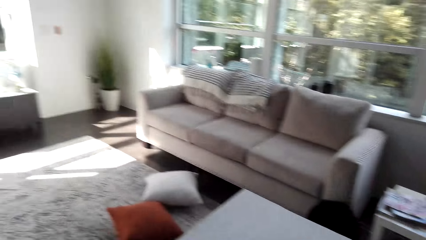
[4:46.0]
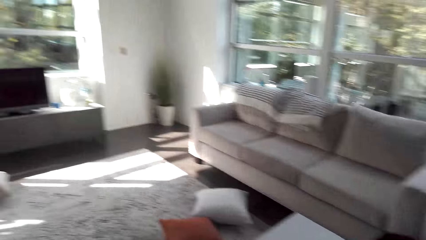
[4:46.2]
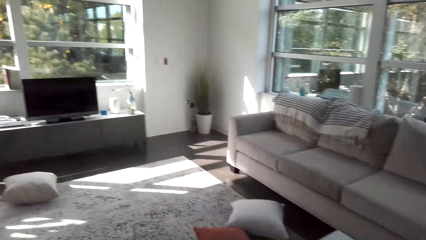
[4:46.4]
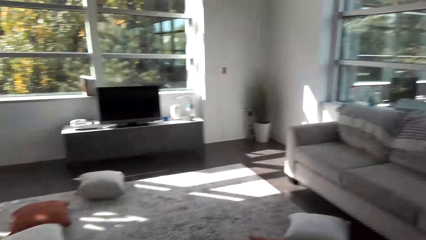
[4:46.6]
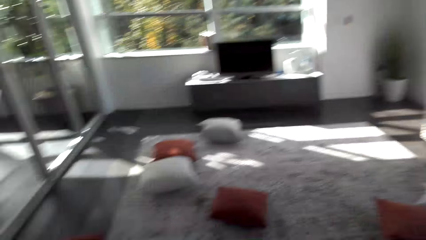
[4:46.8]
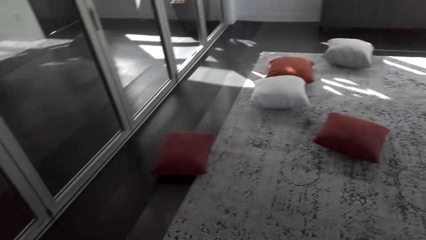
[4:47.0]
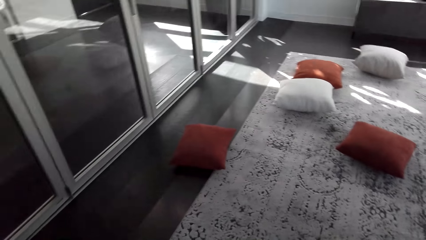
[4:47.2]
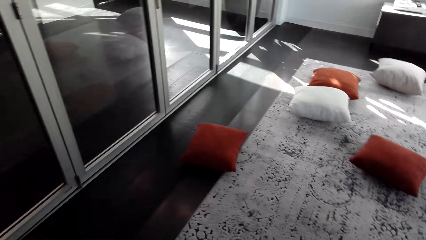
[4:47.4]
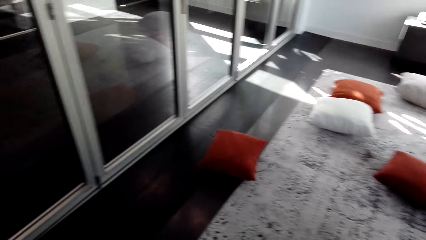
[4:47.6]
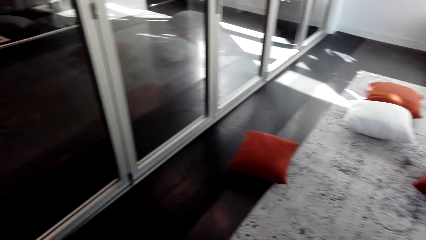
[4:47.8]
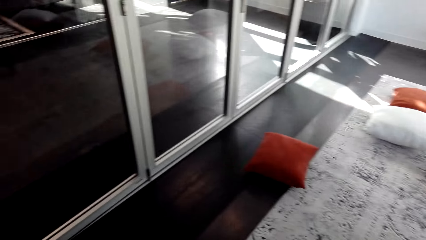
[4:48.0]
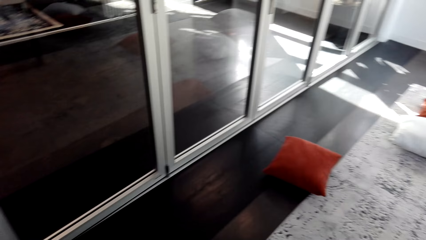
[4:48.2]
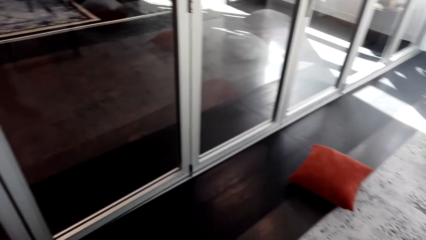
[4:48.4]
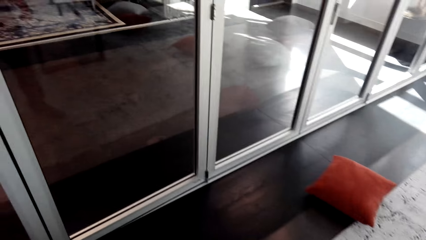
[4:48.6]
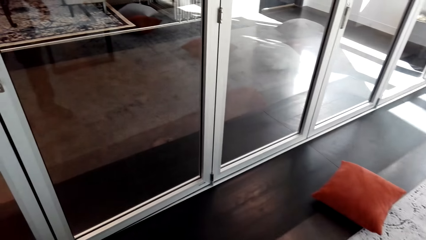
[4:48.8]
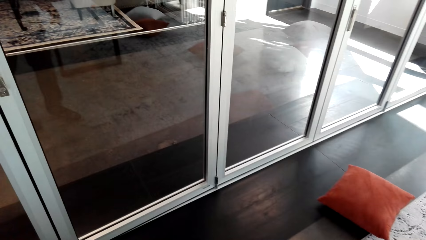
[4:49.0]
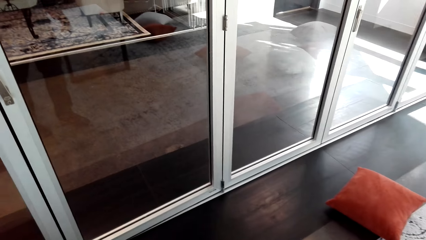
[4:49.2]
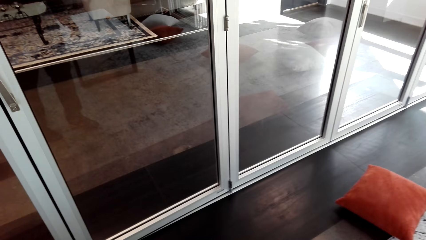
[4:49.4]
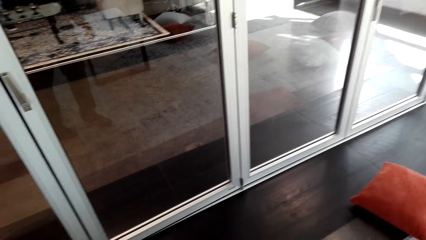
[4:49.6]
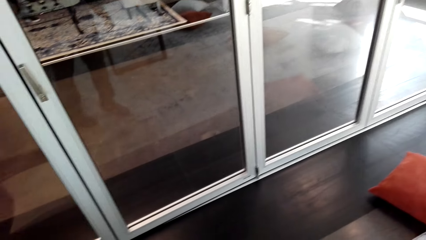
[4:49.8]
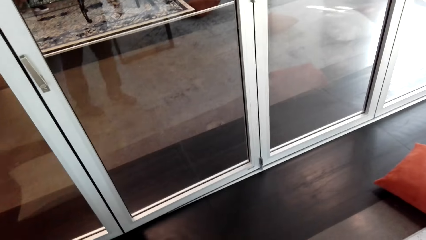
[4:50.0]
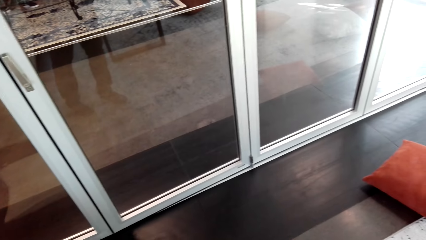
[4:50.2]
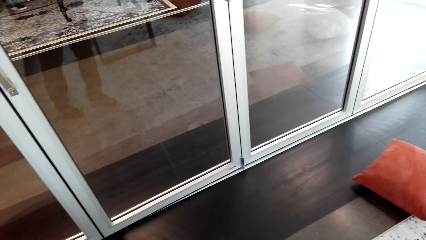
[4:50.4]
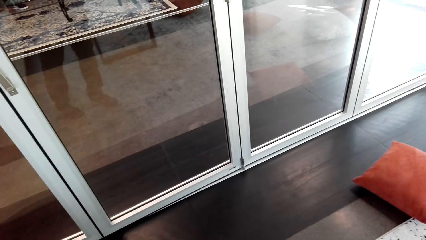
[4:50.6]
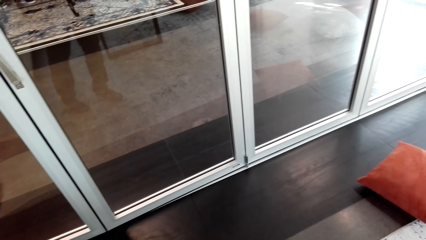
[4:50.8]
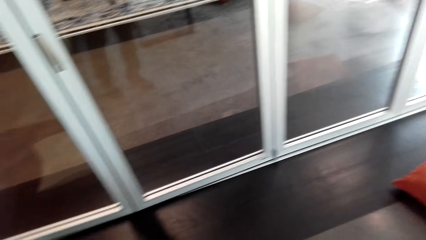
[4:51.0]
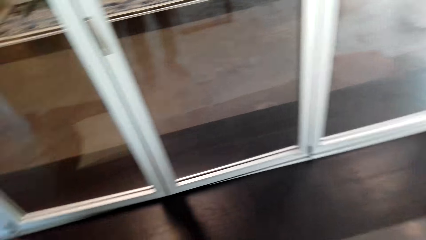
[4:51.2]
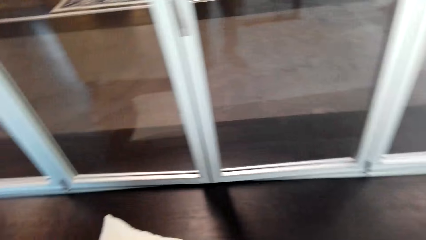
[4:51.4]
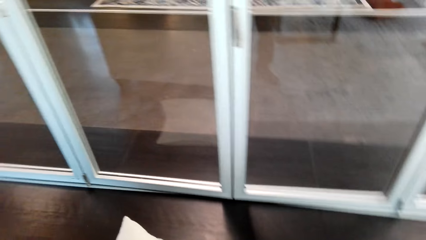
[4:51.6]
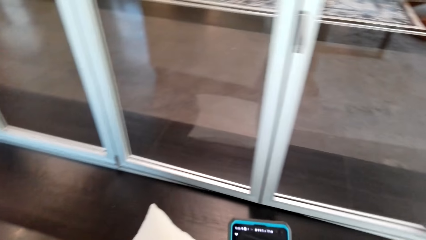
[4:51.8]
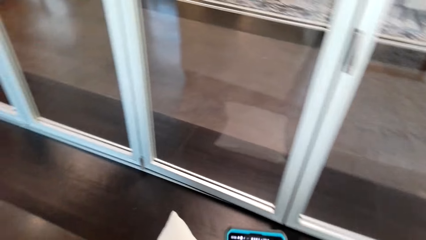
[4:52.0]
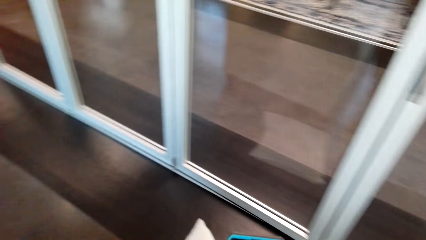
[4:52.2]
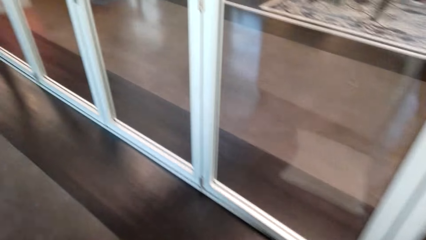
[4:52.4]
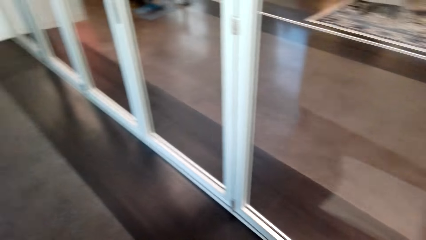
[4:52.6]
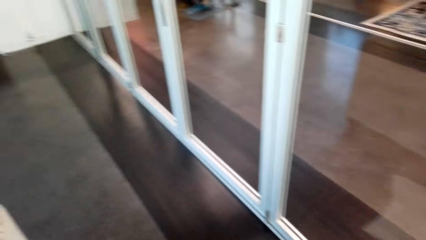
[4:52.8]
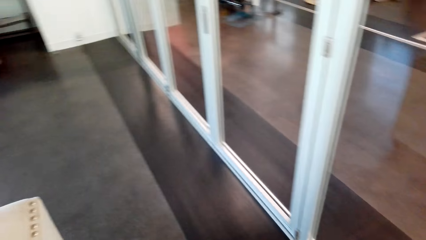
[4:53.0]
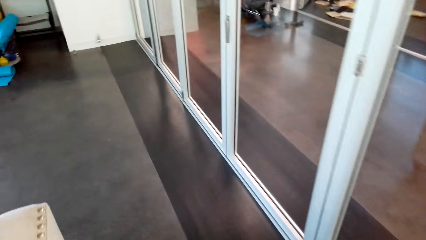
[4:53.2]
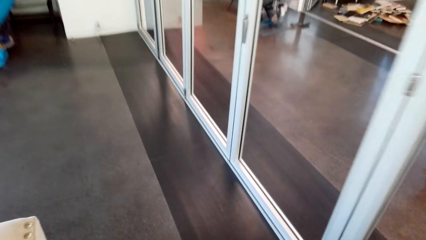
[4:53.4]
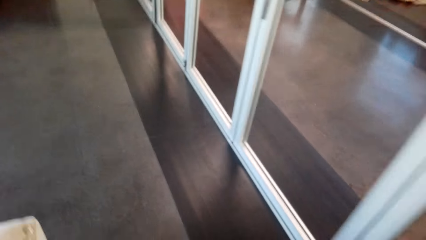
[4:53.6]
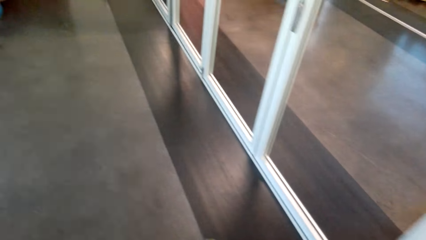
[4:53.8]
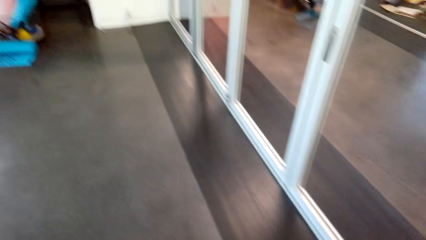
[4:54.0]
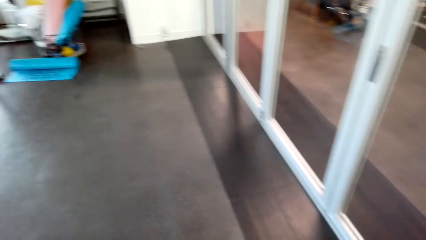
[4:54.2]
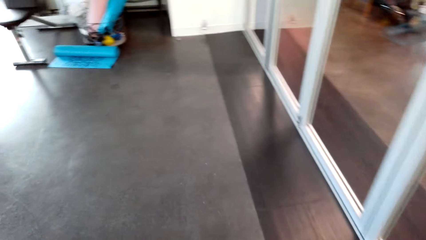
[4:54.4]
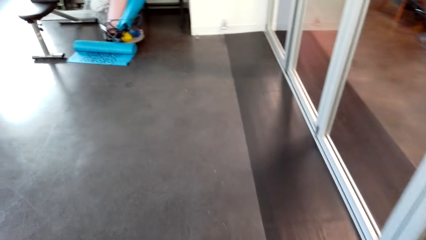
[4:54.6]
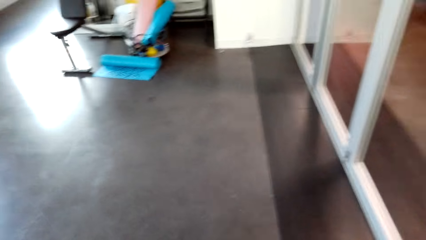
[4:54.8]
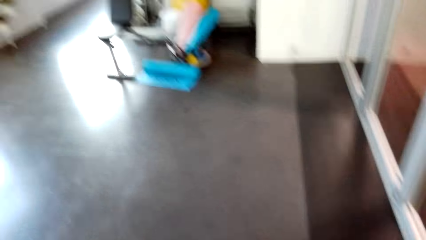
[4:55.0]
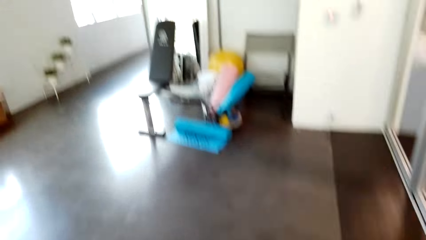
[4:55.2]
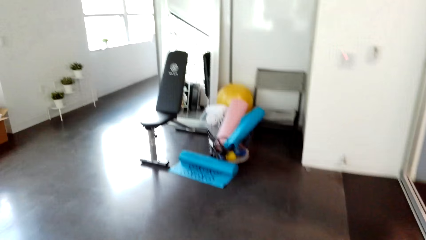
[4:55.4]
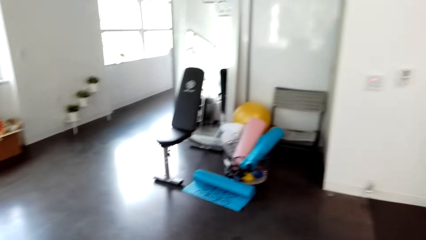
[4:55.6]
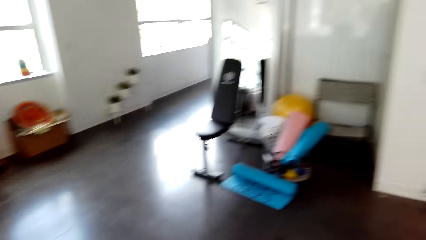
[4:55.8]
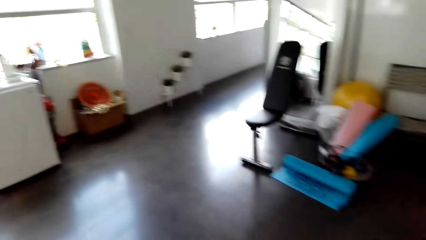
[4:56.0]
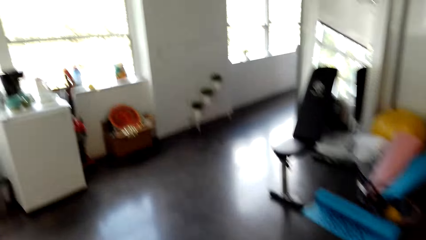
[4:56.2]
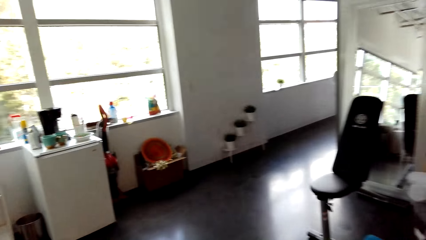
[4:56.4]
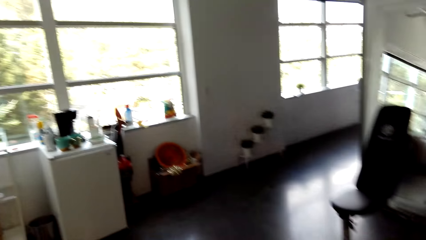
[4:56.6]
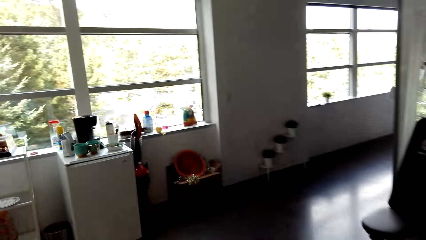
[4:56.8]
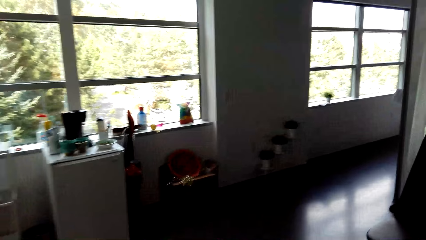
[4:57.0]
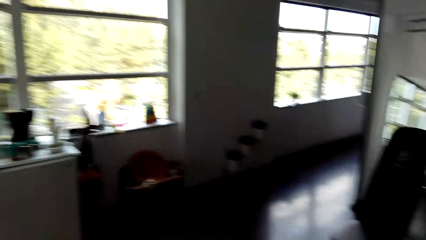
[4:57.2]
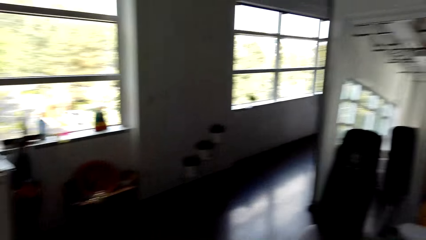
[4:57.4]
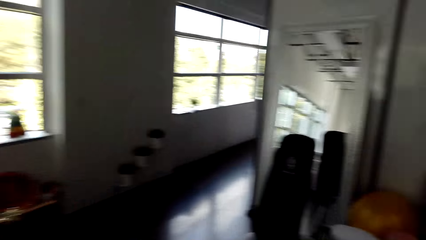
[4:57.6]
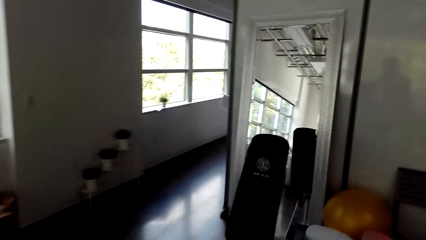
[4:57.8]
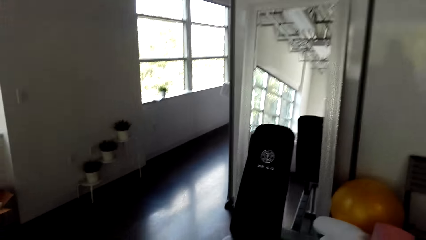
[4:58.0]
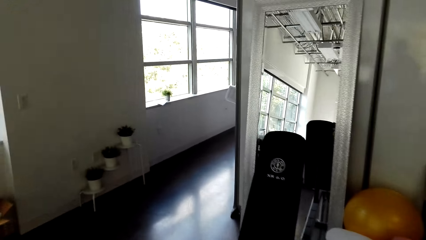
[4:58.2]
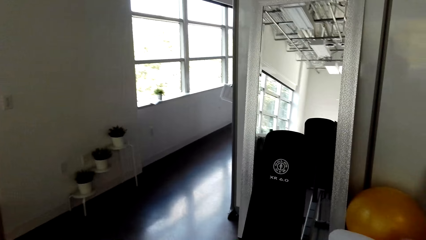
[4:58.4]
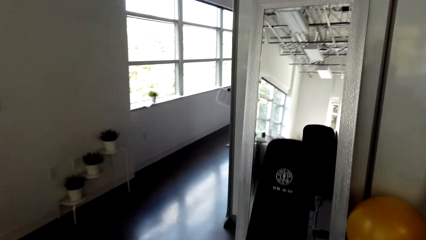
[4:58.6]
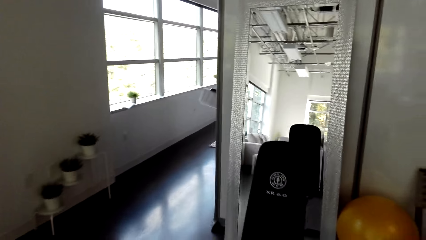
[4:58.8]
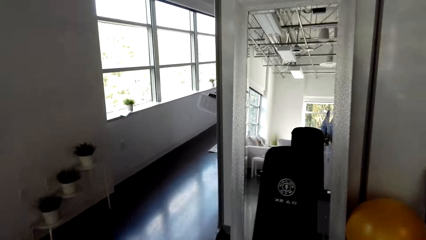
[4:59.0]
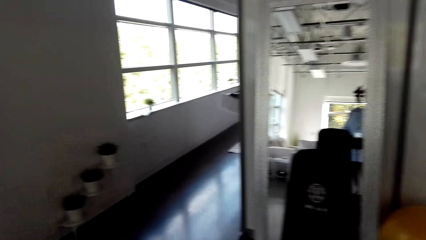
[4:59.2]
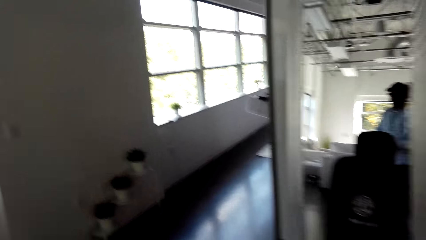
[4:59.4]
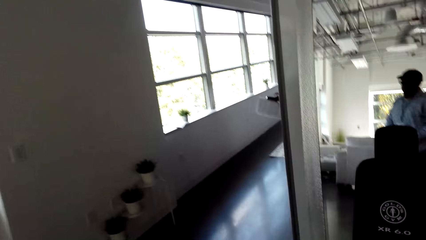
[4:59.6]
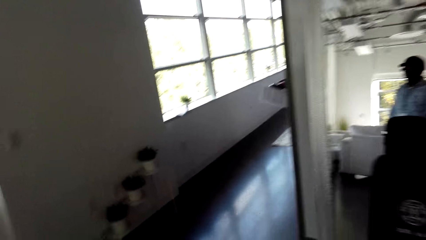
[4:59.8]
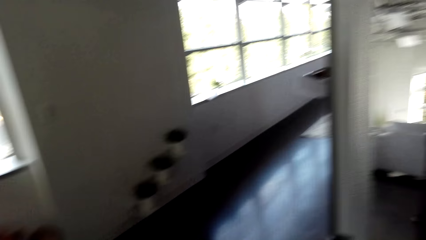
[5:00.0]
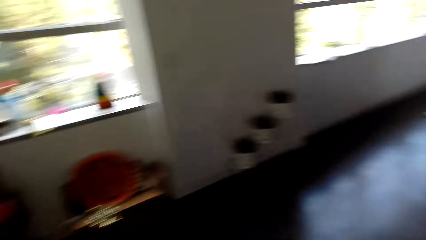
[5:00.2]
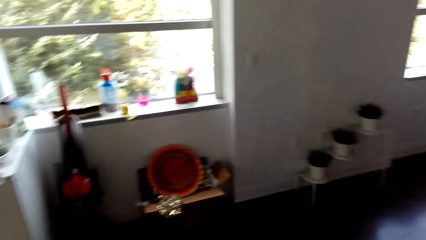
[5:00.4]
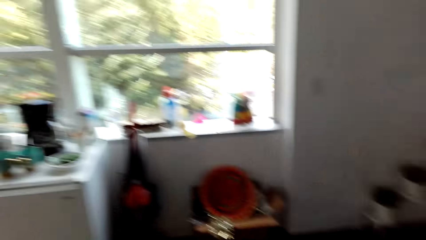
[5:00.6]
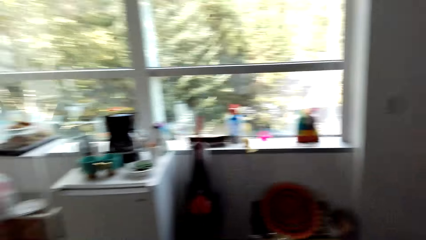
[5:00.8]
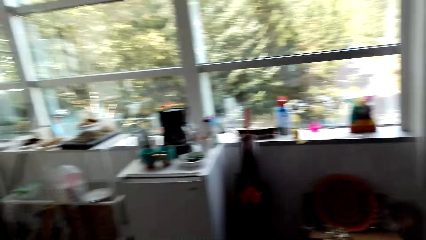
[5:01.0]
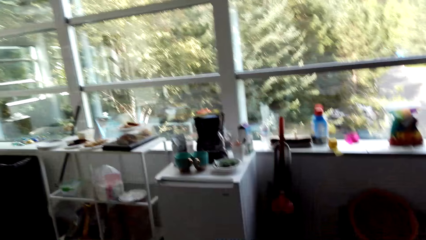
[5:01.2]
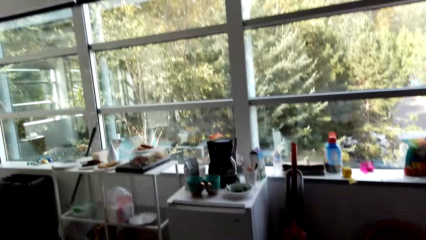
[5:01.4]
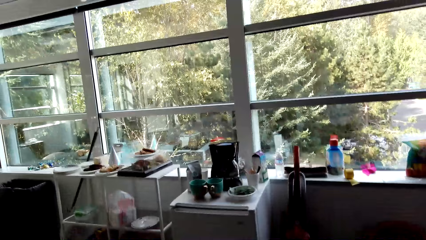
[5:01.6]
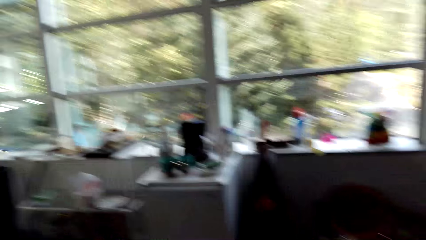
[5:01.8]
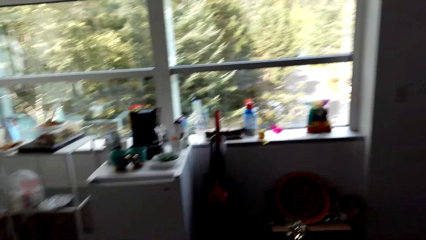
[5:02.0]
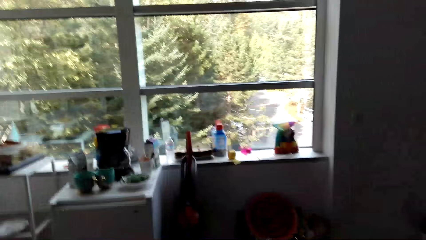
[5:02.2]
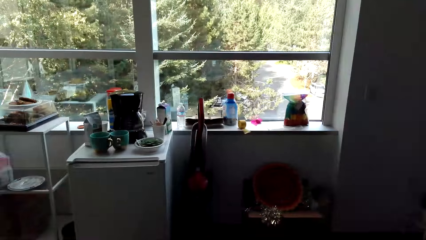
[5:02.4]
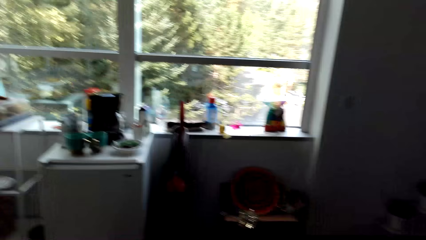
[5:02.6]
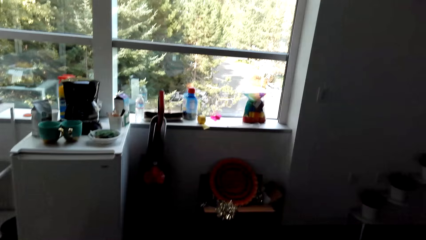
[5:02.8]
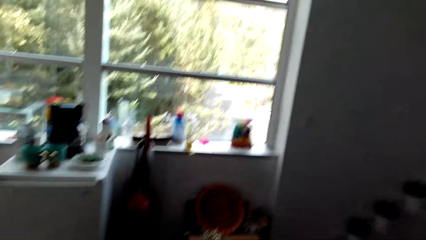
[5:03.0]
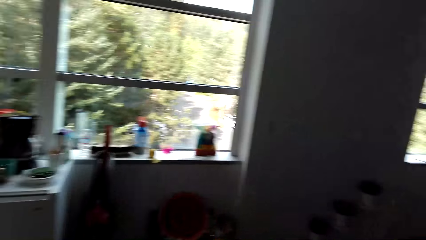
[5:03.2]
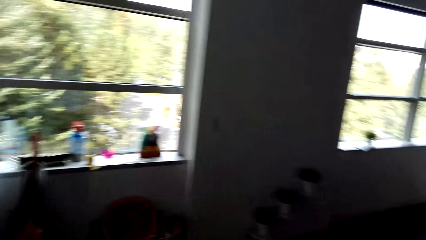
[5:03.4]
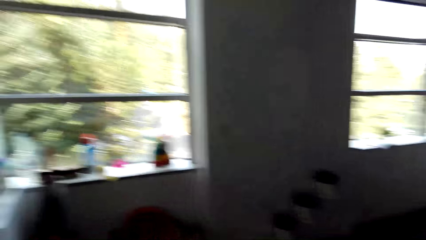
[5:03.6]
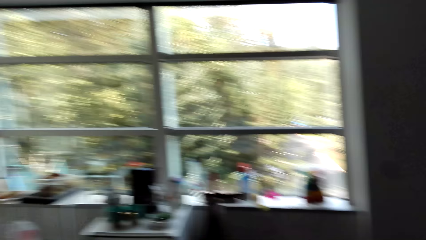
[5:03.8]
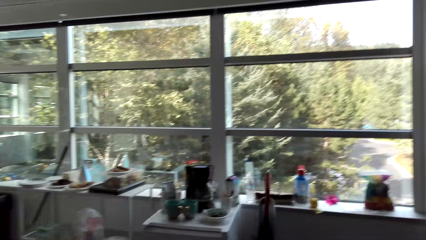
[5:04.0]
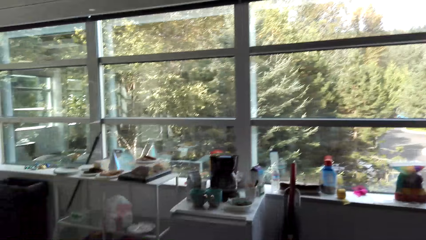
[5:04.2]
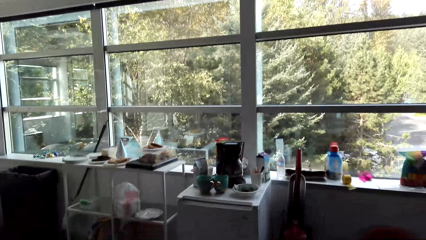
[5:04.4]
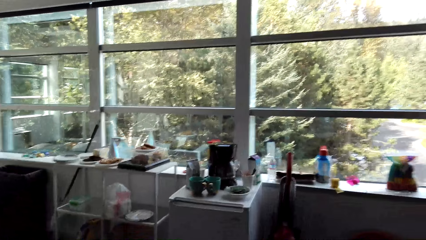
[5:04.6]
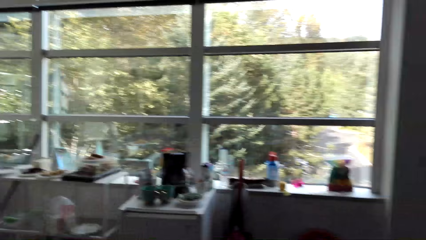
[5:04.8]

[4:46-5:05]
The camera wearer walks around.
